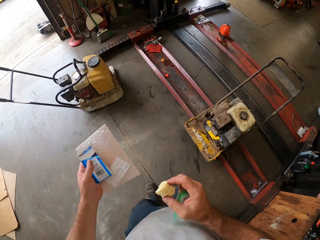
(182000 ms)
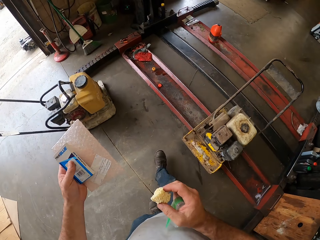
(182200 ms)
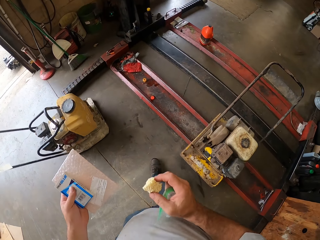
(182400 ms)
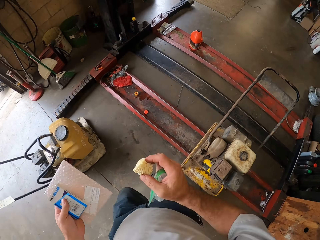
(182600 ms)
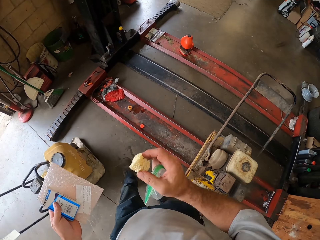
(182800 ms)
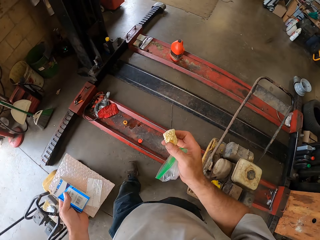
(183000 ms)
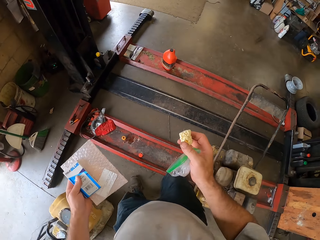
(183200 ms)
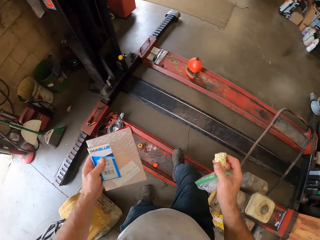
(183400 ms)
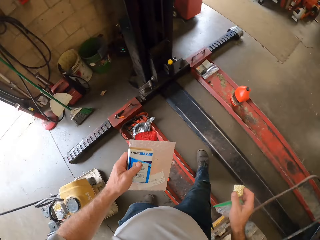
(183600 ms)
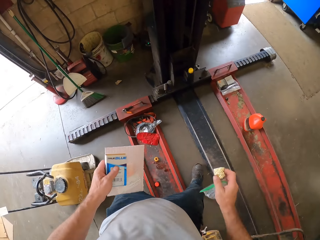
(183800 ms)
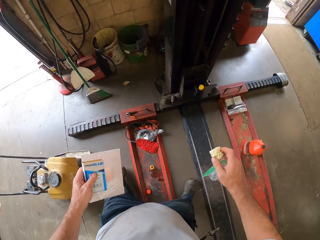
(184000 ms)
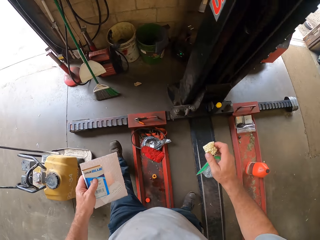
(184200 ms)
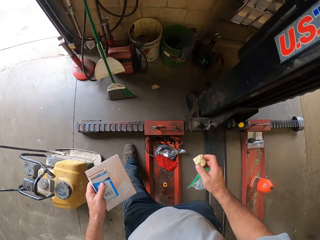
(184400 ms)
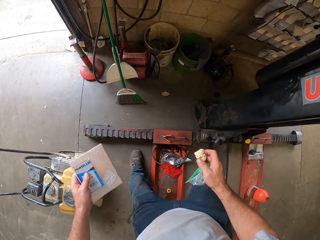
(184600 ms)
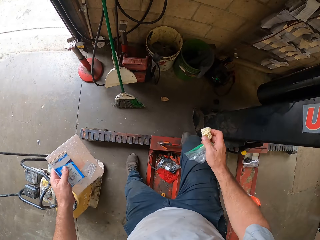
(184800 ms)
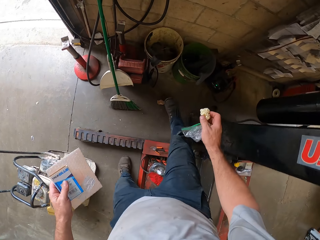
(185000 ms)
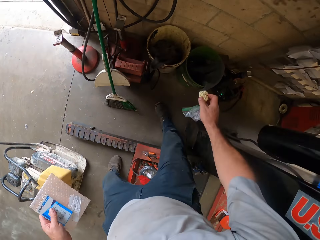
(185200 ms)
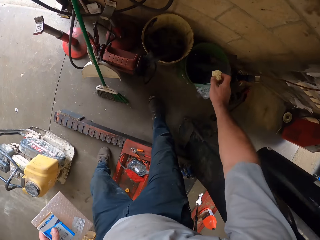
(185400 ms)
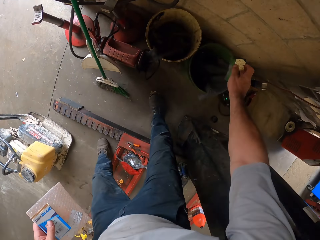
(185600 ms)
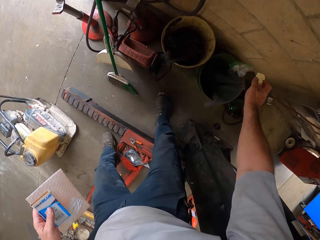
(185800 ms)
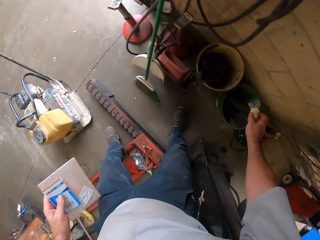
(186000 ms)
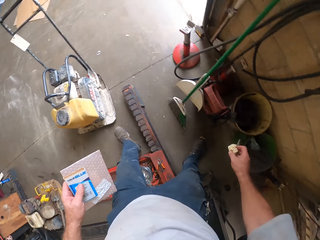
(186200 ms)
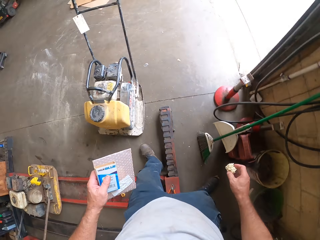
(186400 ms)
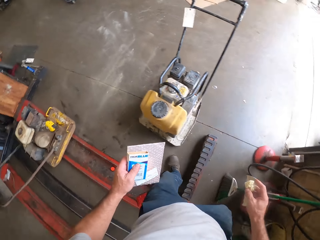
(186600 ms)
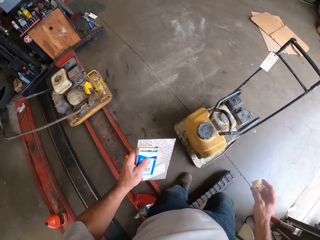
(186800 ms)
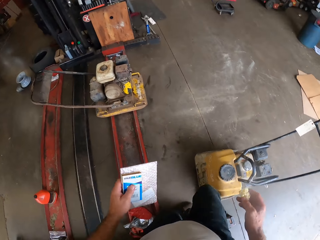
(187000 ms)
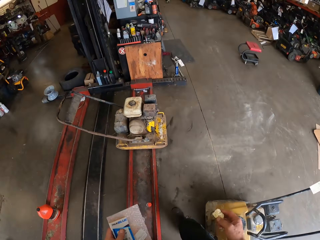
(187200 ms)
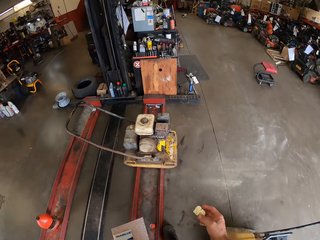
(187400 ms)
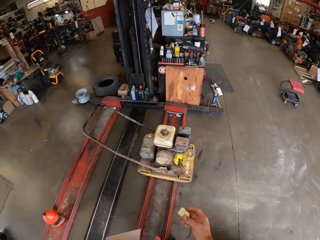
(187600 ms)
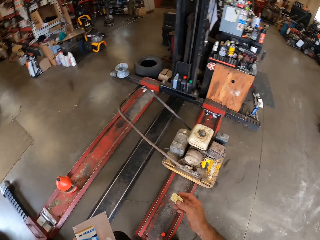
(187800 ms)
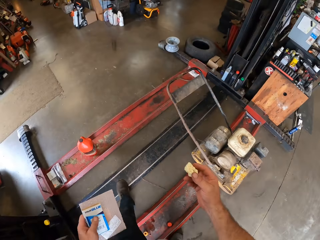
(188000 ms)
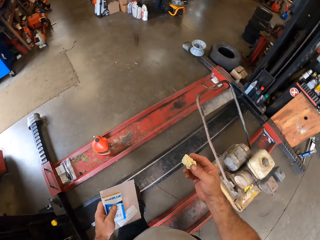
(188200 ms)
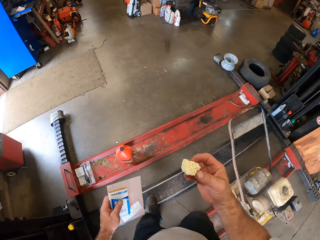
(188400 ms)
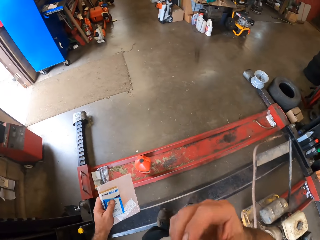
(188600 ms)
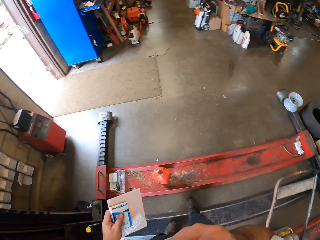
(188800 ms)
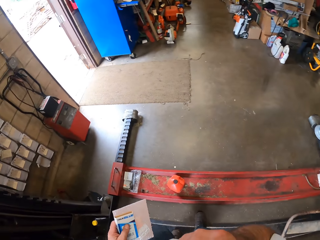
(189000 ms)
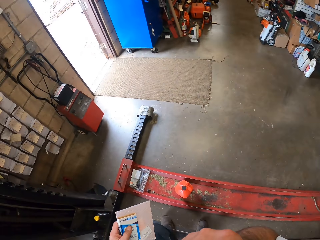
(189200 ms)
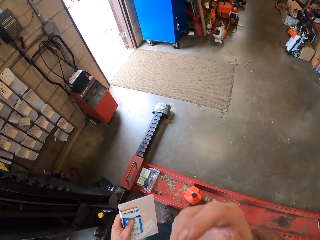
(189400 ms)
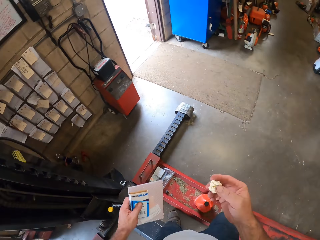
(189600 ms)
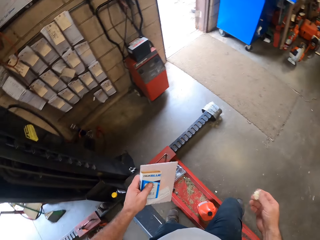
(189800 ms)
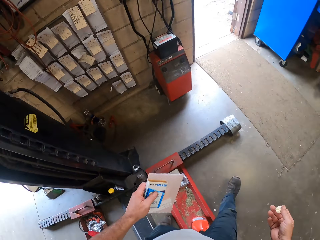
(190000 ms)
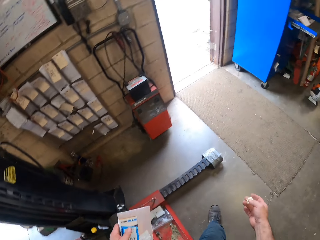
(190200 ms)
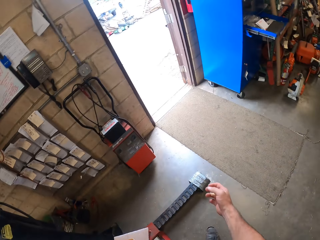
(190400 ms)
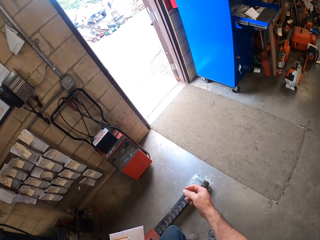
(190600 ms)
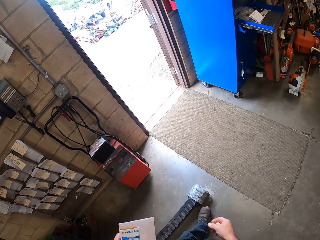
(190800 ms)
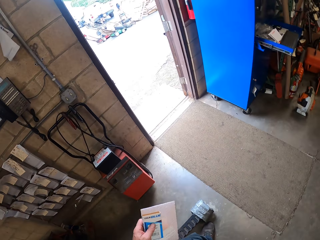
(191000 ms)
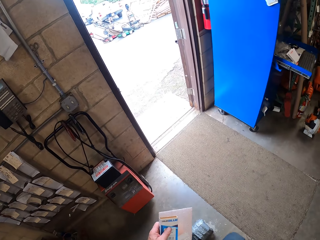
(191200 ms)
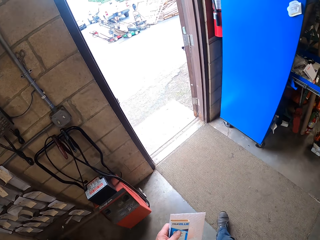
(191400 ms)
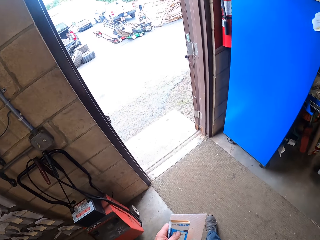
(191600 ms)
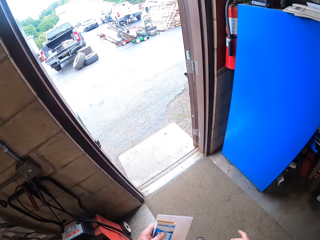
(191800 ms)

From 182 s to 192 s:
The camera wearer crosses over the lift. They drop the zip lock bag into a bucket. They walk out the door of the workshop.

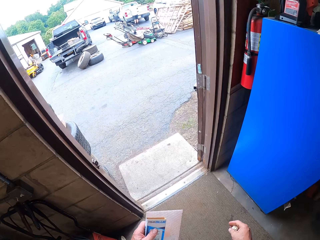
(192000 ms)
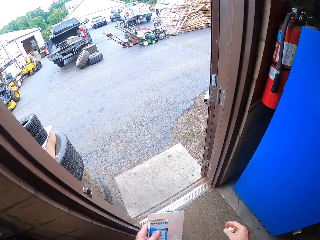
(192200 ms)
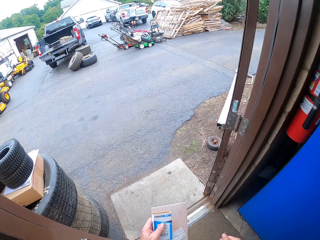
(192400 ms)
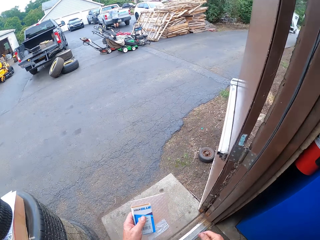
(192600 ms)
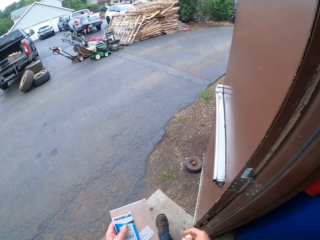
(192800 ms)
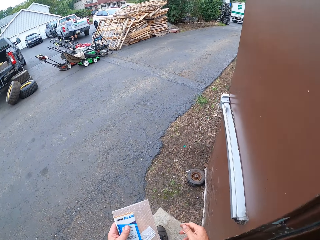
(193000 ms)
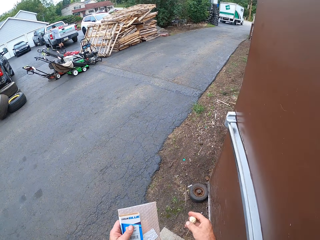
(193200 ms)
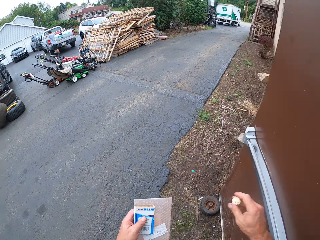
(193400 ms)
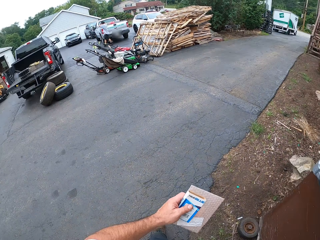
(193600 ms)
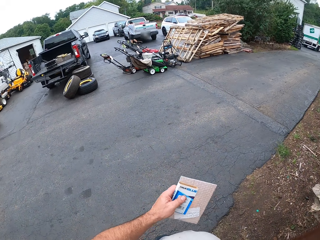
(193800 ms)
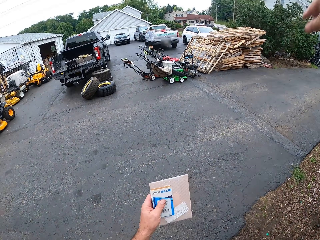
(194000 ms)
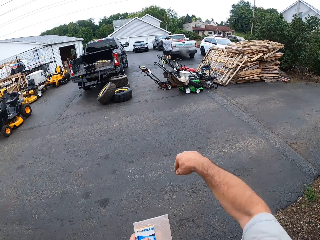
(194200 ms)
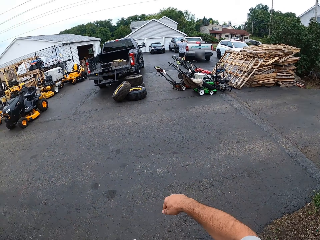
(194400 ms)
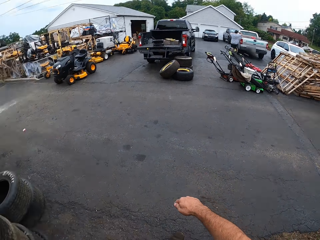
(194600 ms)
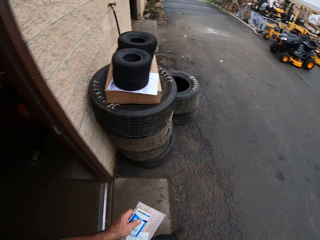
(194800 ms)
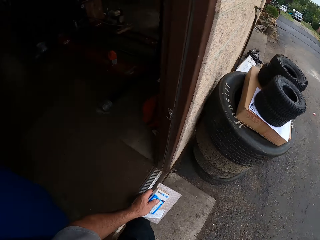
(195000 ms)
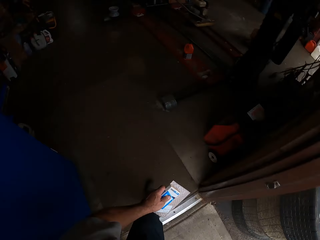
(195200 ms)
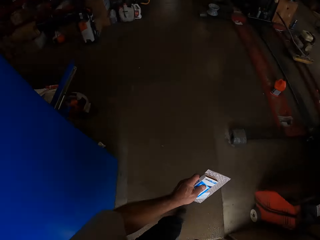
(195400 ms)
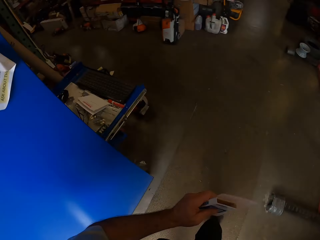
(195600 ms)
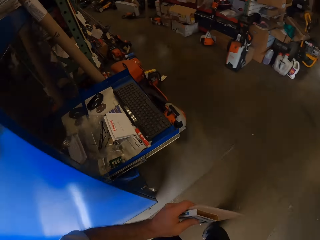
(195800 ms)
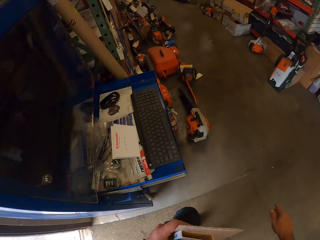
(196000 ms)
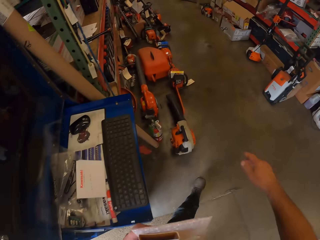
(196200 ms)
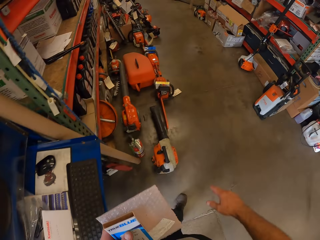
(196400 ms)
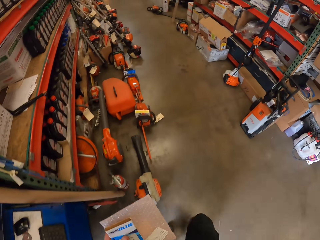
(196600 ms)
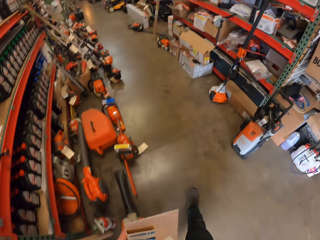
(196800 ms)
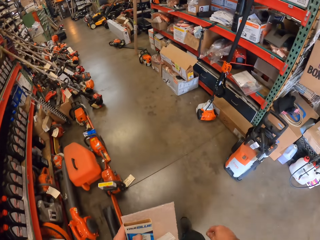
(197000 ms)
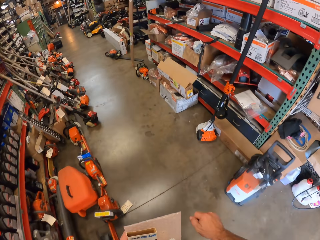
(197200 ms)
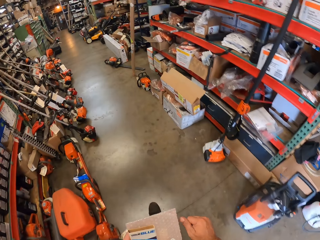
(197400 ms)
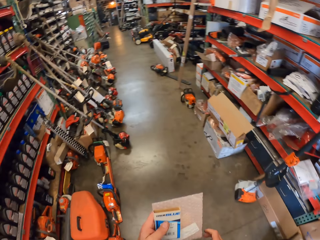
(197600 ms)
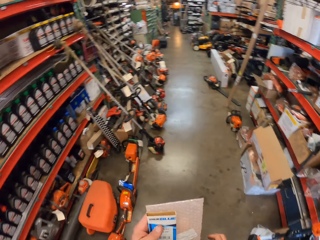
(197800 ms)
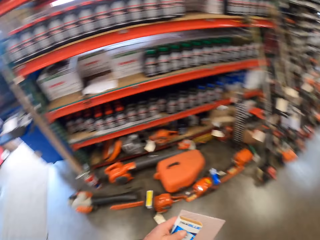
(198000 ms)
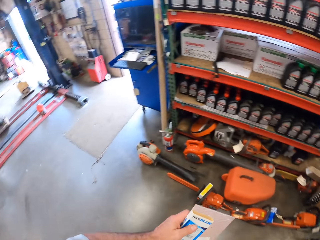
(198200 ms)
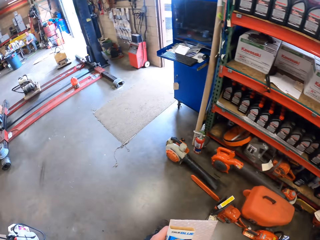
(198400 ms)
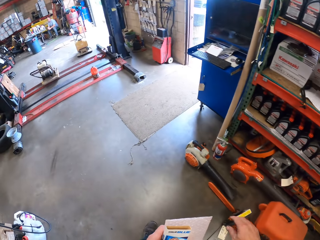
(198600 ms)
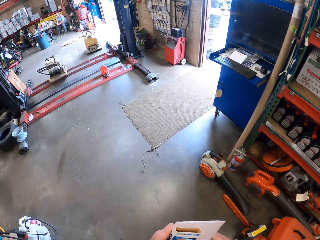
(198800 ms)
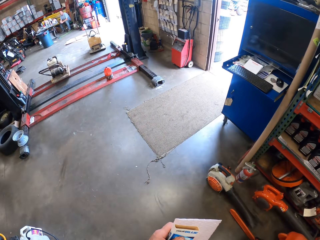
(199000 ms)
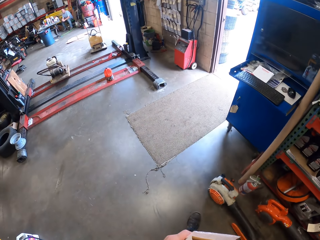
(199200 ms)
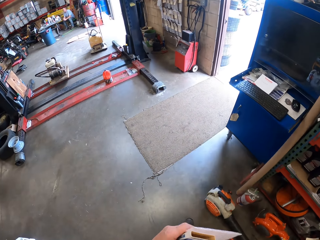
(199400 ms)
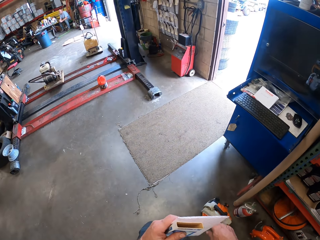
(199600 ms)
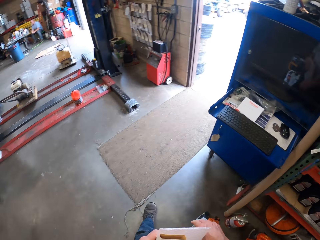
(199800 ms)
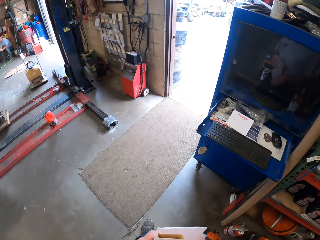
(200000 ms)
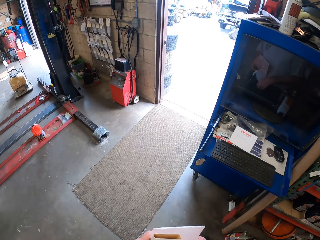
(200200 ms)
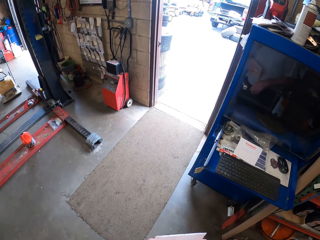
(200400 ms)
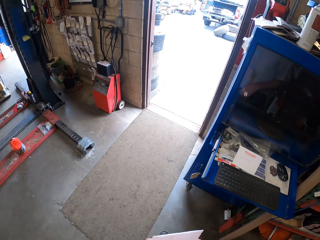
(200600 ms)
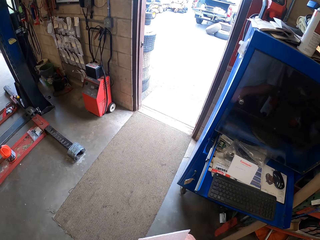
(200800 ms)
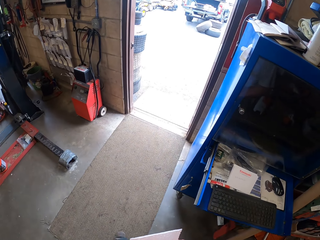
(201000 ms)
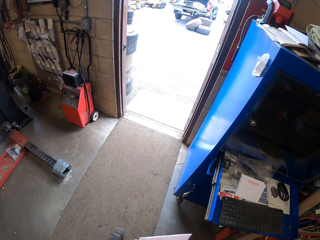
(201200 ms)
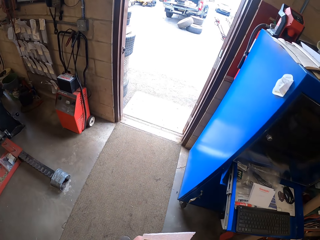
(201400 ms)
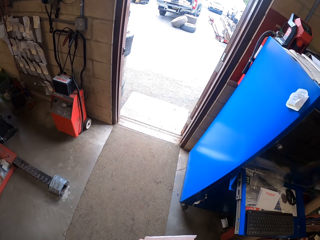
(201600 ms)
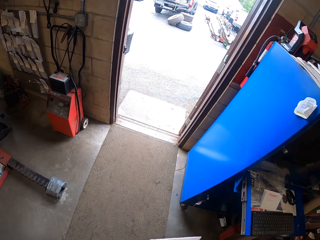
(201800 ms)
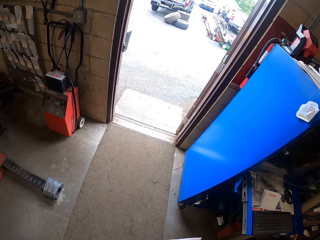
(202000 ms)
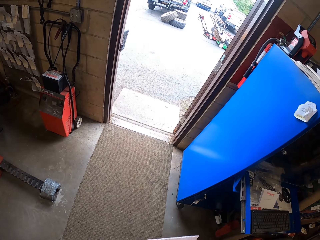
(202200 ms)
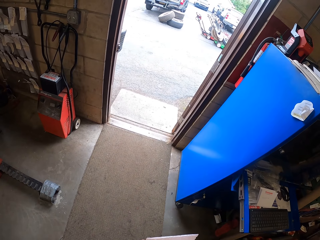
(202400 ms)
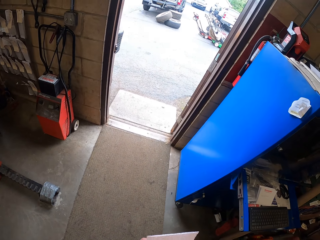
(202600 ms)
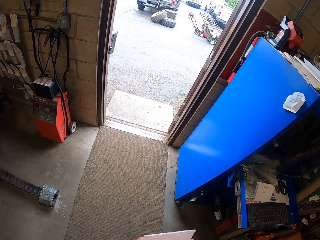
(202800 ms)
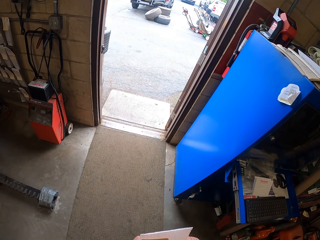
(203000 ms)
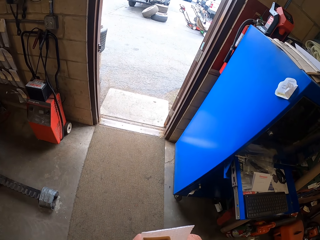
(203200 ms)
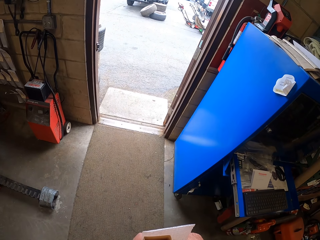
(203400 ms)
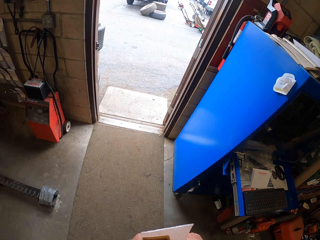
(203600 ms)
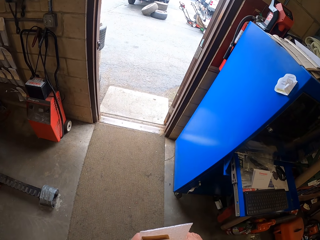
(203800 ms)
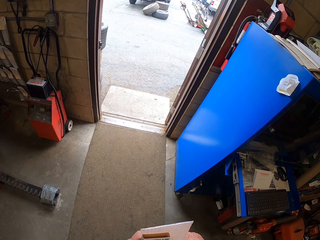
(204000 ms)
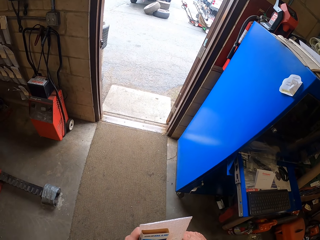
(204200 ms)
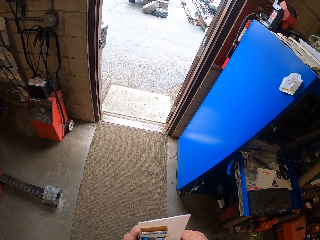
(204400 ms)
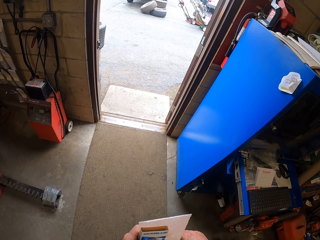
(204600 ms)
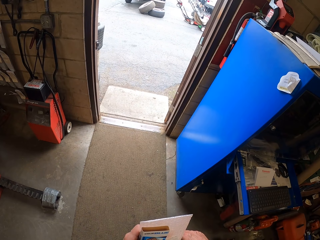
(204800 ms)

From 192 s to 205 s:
The camera wearer throws the popcorn away. They walk back into the workshop. They walk around the workshop. They walk towards the door area.
